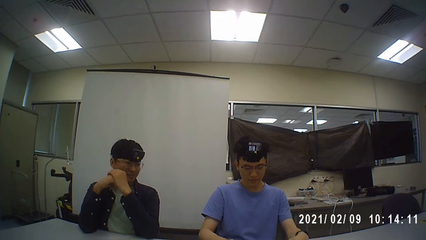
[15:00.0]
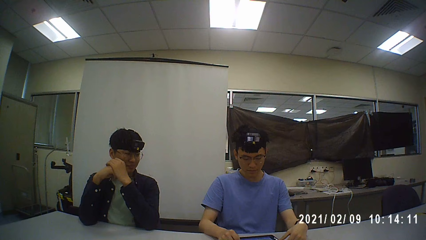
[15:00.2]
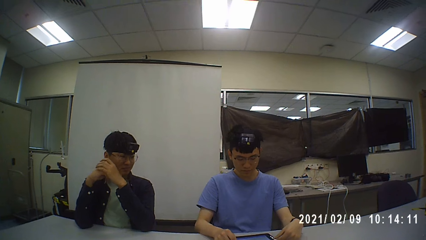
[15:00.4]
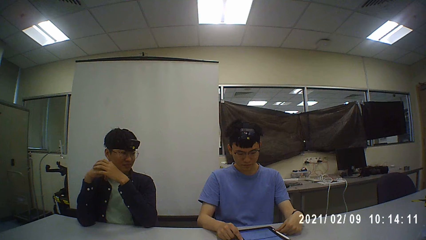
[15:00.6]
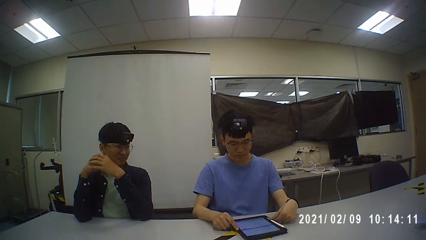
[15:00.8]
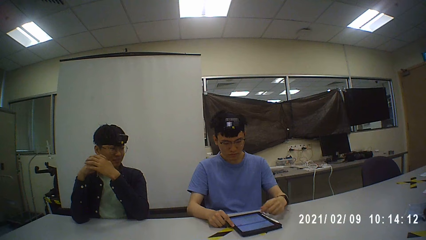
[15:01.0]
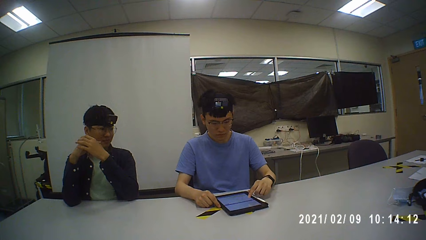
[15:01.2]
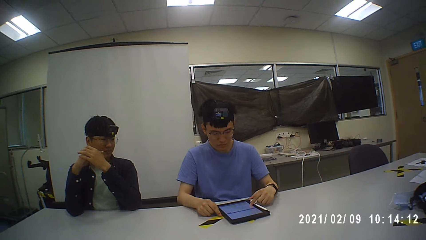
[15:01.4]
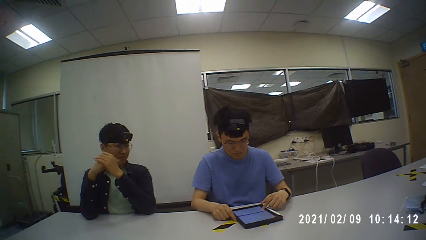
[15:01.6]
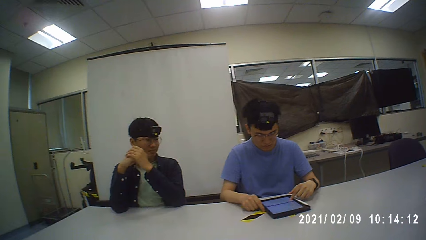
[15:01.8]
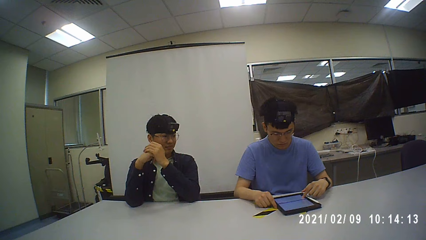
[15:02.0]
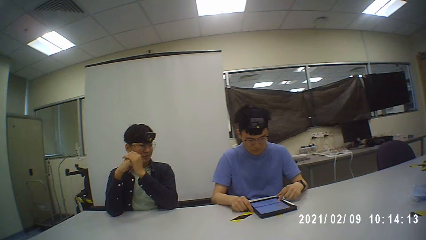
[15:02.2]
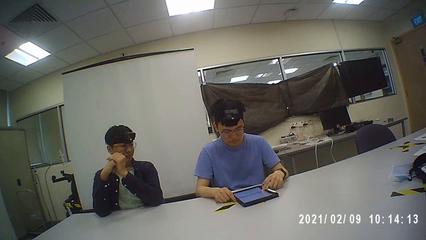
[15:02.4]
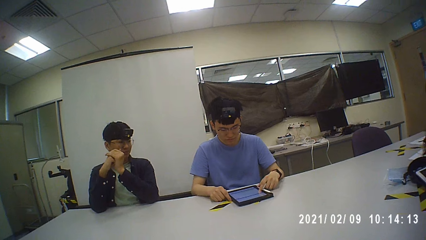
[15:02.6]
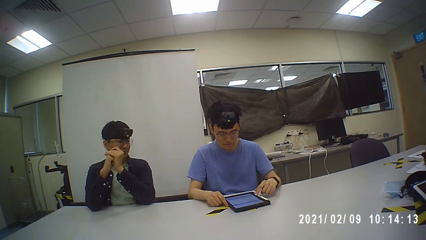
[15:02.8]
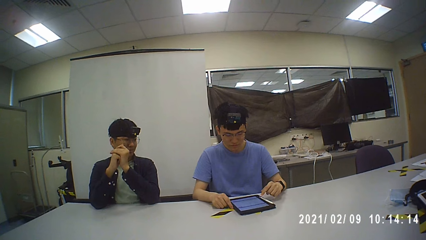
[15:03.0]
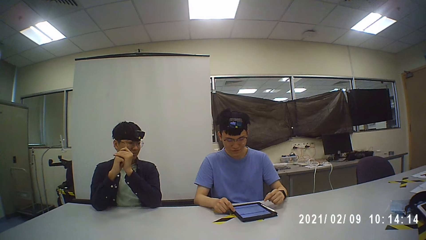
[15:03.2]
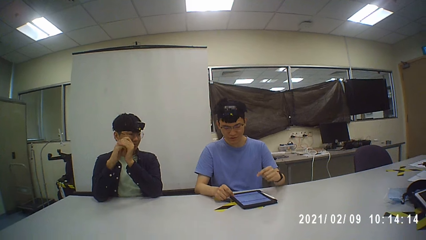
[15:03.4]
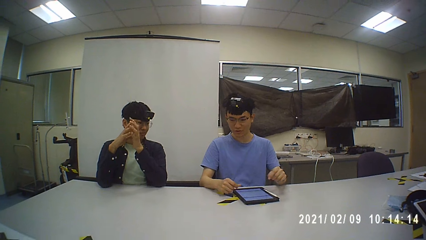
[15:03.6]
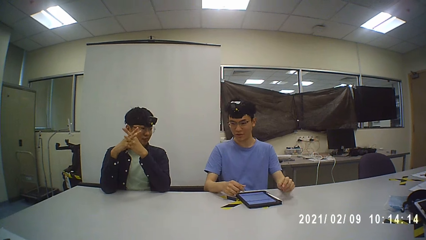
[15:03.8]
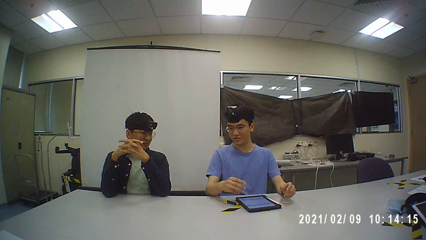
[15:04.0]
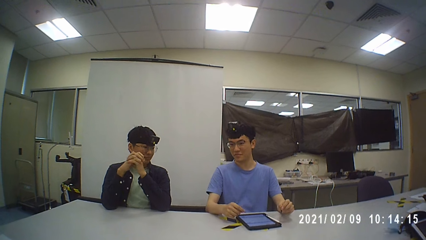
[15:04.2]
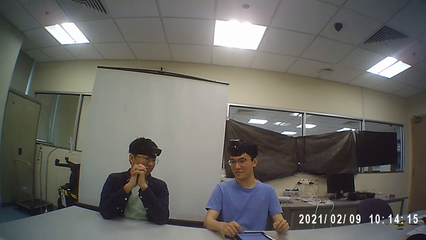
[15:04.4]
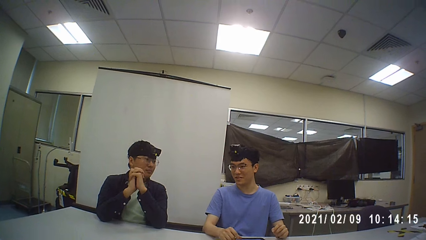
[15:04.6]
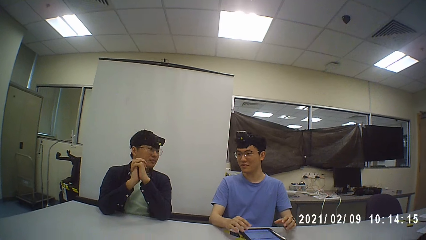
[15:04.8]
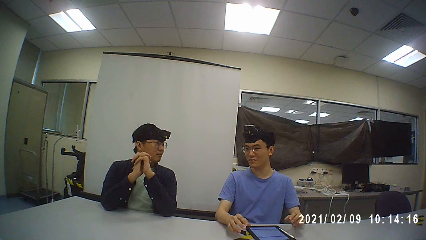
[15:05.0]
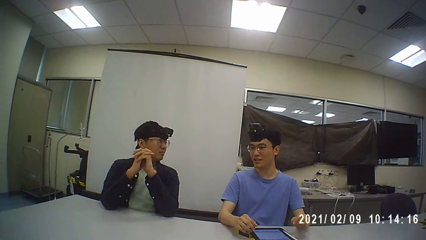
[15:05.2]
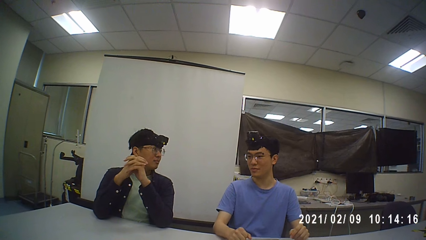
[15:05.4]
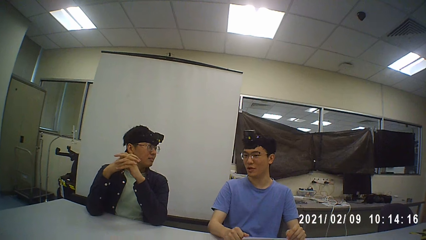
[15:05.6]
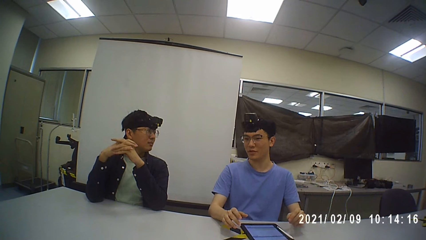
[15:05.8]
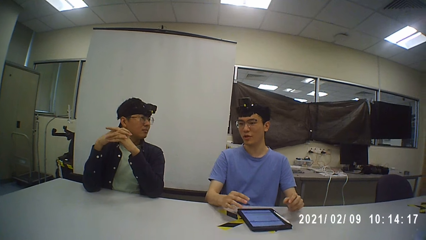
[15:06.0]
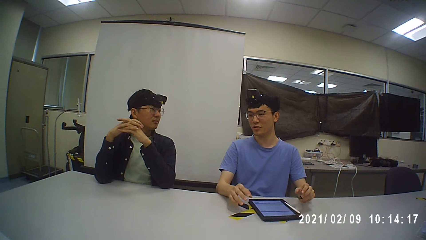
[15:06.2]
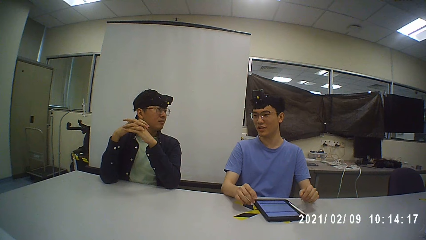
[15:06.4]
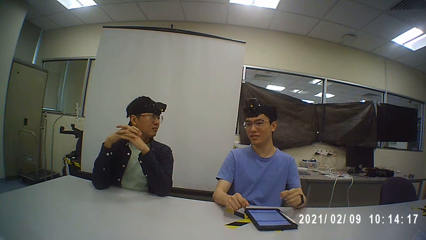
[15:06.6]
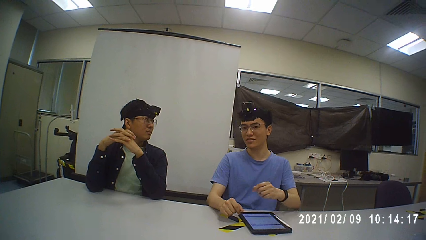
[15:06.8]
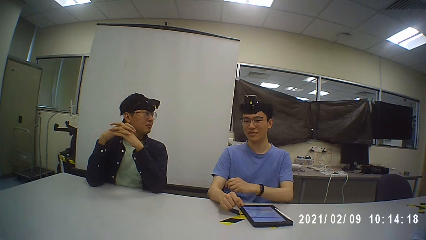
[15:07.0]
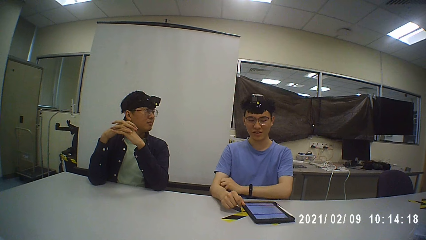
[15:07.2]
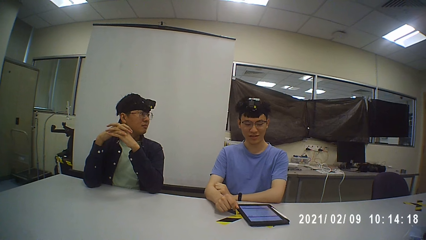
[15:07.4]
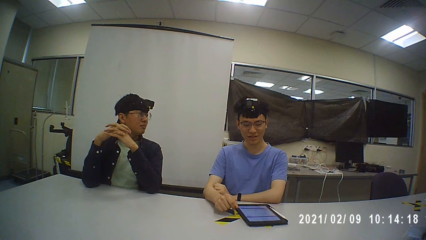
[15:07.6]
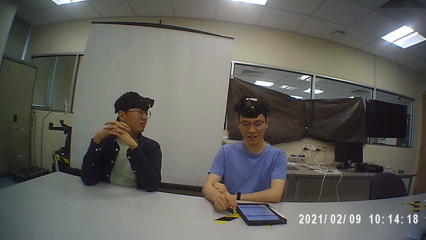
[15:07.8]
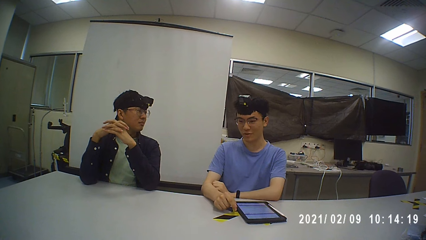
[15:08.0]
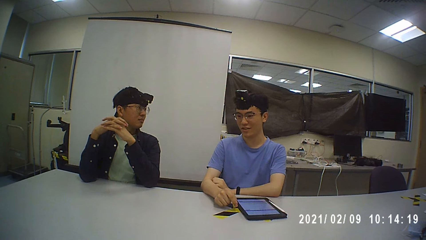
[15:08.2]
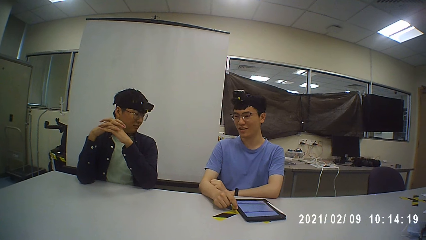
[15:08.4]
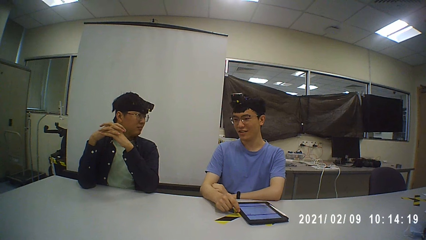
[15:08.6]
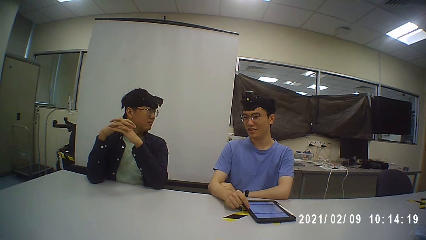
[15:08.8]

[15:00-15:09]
A man talks with another man.

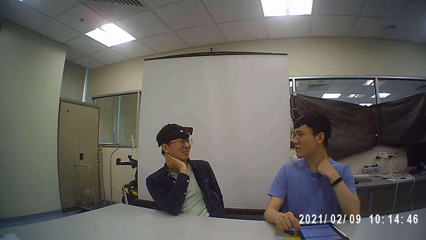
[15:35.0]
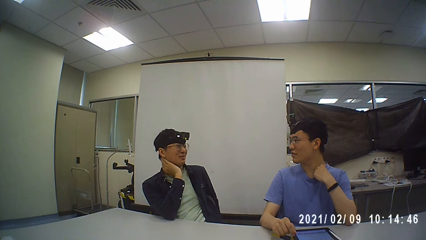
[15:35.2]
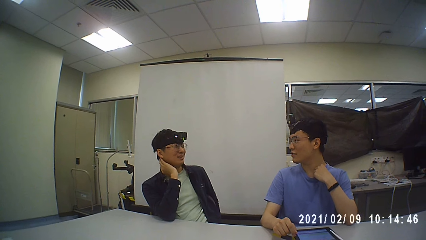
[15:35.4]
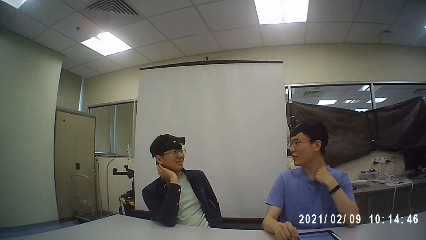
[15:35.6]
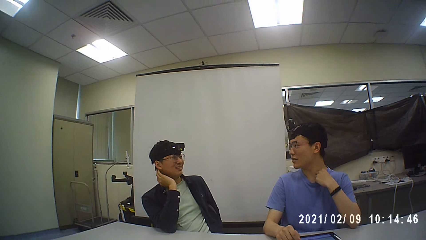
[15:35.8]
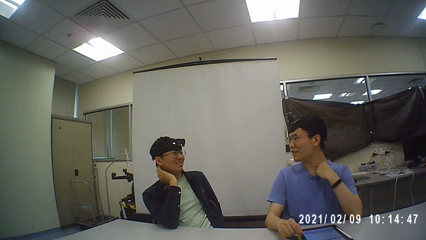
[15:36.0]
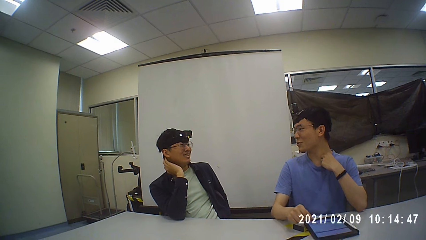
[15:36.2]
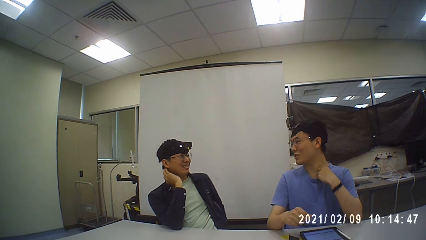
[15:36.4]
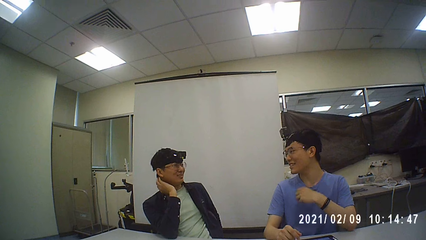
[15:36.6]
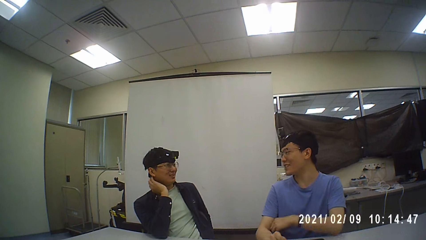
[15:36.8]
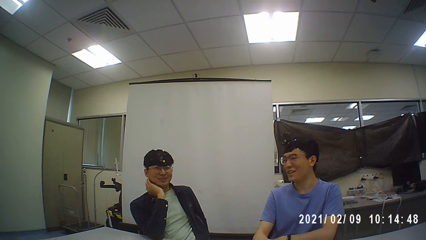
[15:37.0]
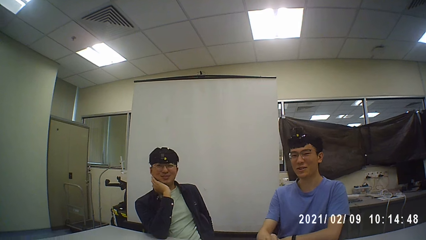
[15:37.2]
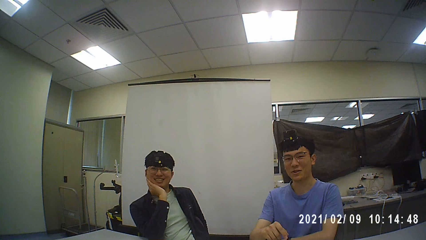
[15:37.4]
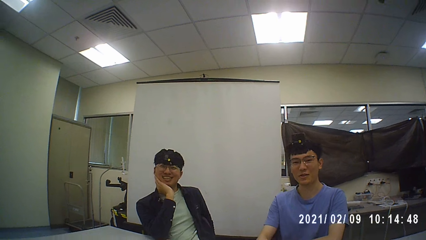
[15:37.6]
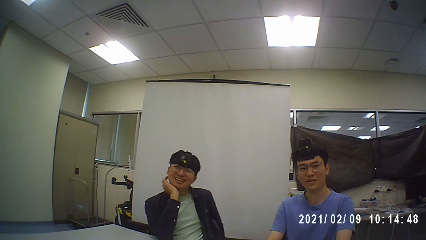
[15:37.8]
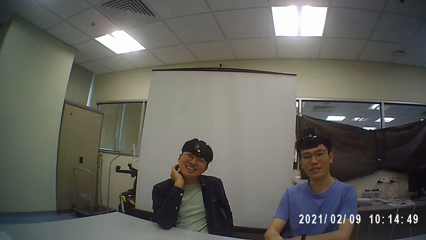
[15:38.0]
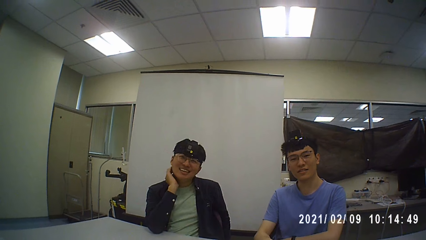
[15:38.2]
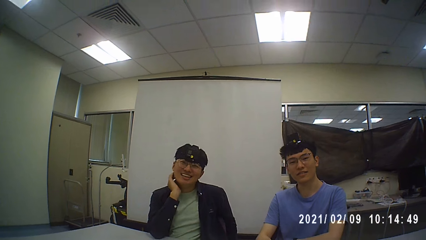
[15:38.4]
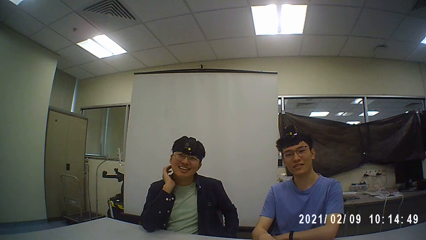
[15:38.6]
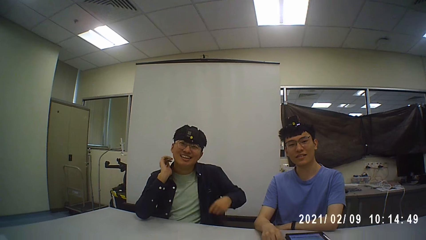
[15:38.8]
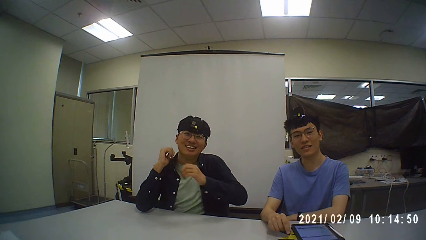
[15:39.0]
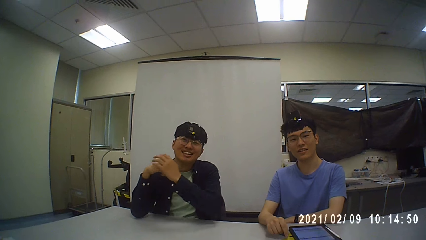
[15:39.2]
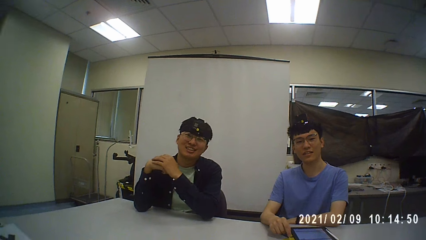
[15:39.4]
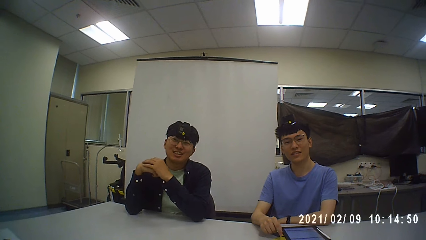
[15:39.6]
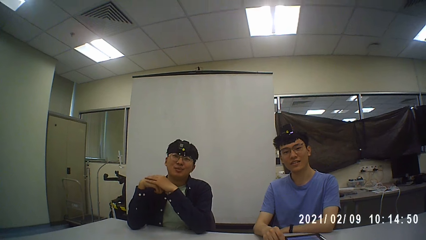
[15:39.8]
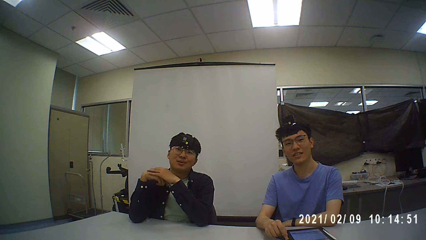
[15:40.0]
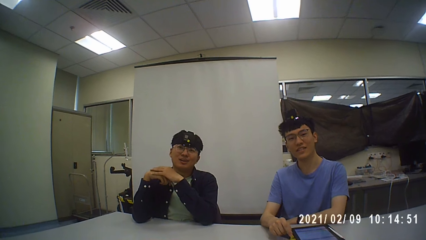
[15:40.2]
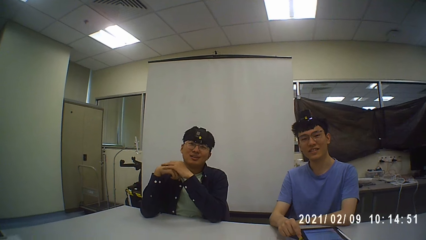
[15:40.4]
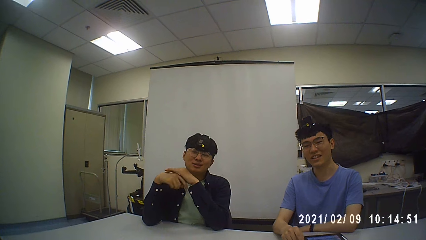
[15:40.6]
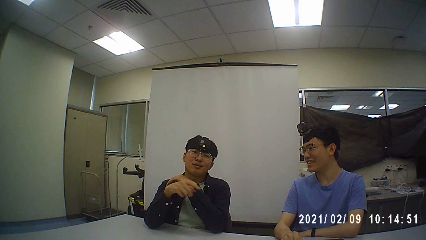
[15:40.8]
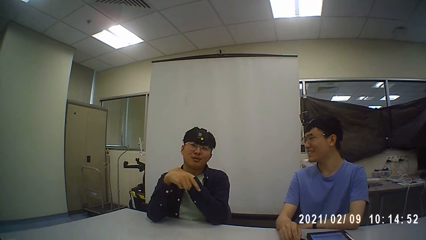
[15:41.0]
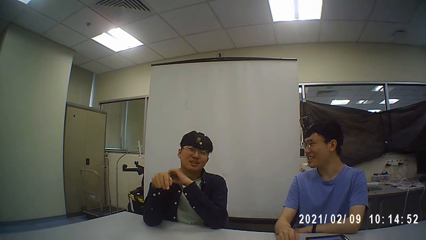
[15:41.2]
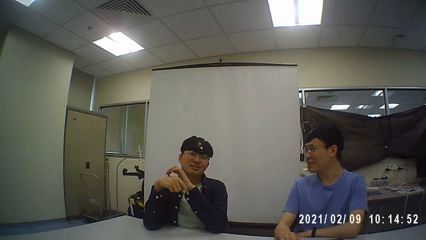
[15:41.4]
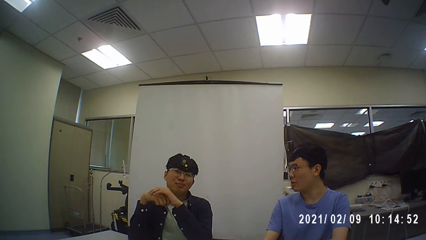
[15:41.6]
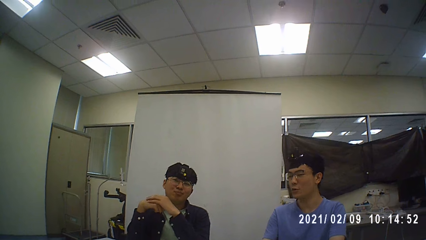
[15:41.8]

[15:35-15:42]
The camera wearer talks with a man. They talk with another man.
